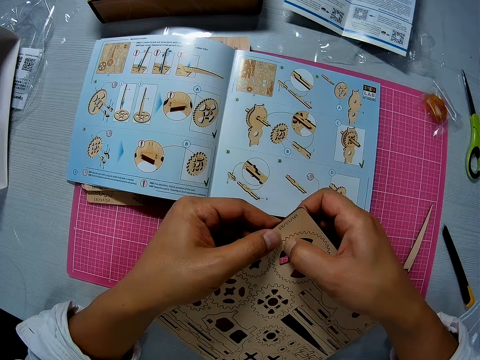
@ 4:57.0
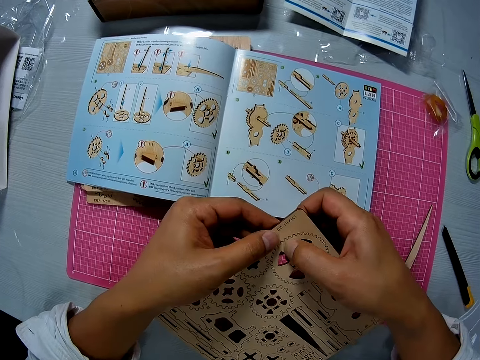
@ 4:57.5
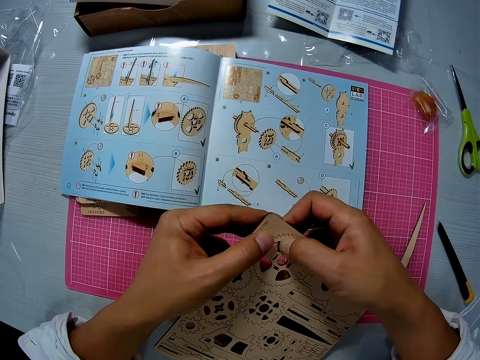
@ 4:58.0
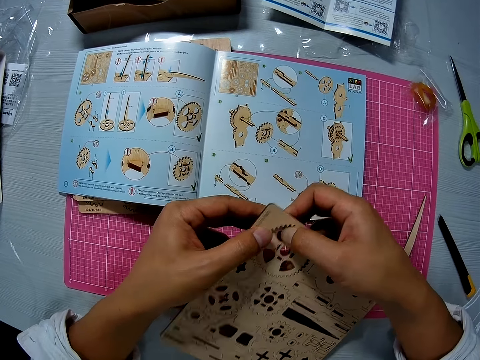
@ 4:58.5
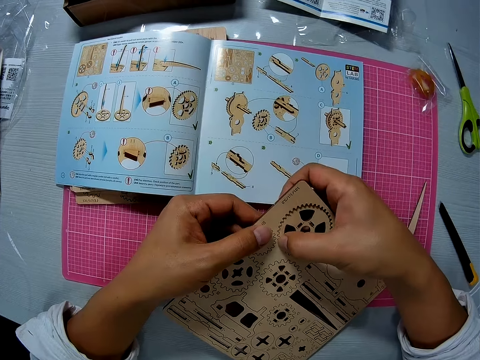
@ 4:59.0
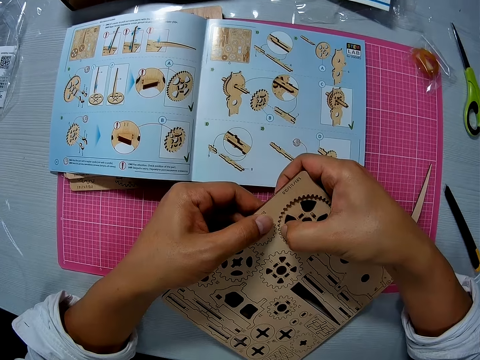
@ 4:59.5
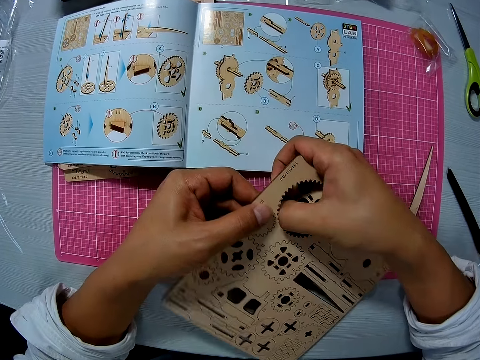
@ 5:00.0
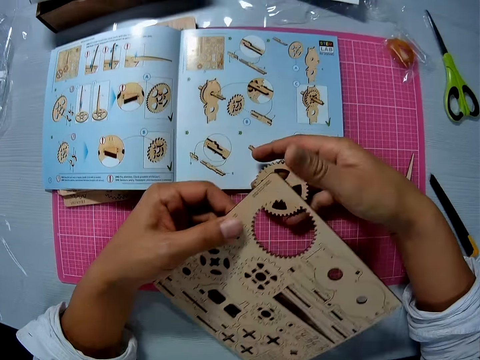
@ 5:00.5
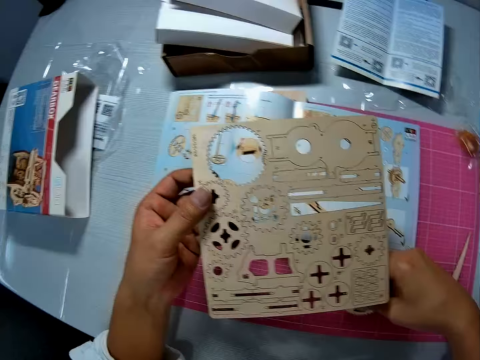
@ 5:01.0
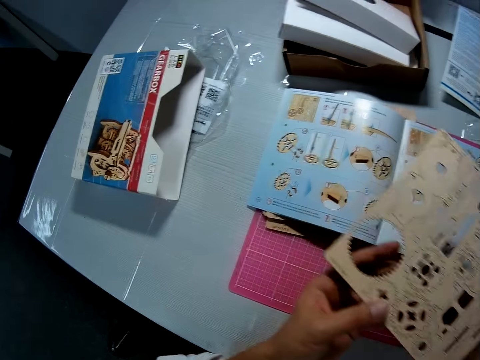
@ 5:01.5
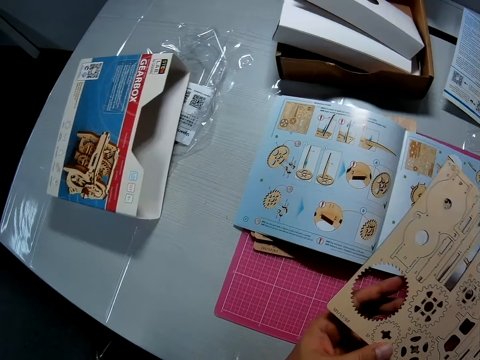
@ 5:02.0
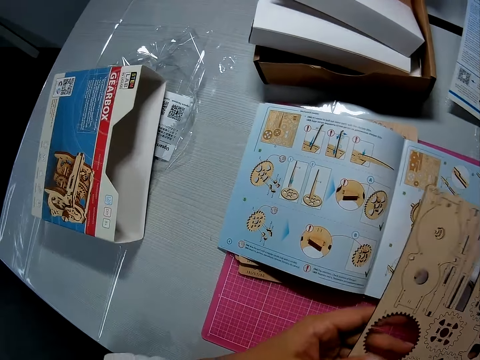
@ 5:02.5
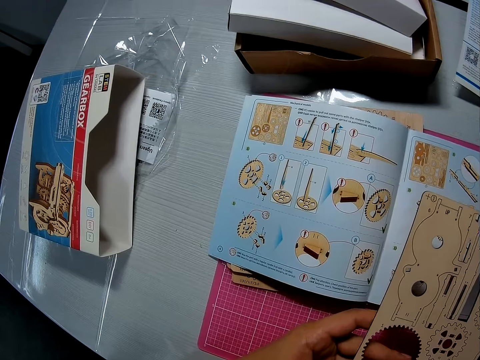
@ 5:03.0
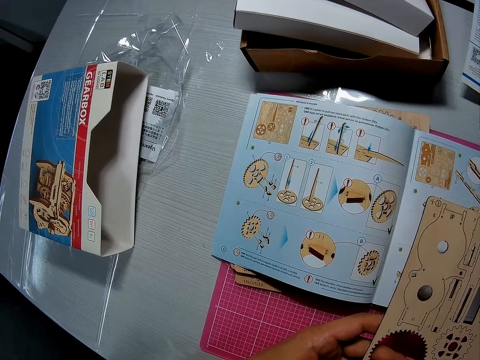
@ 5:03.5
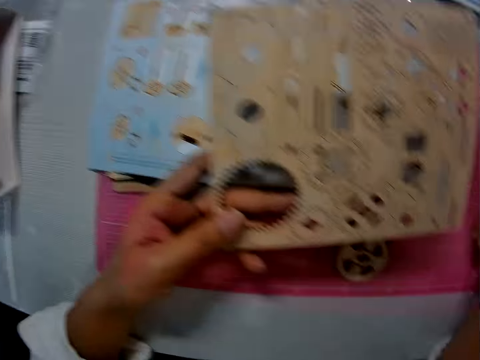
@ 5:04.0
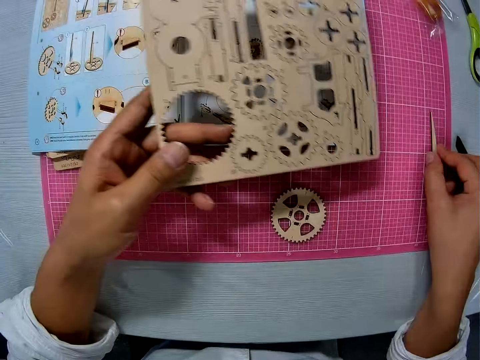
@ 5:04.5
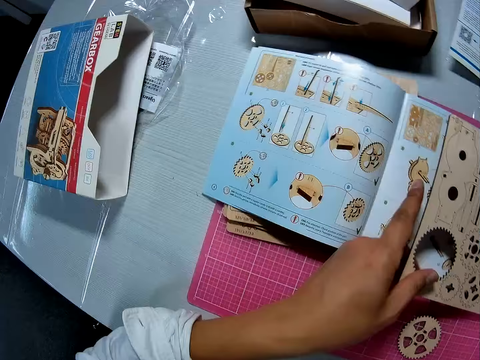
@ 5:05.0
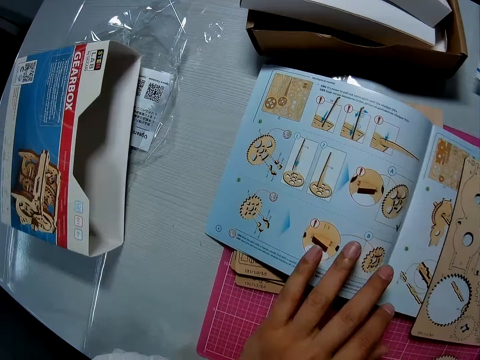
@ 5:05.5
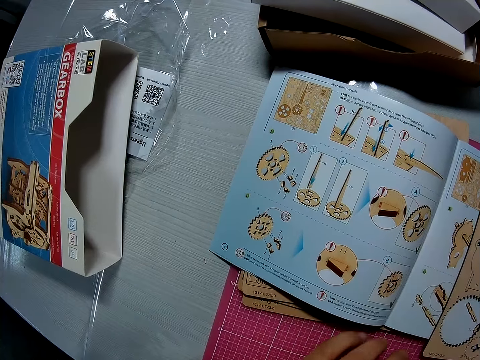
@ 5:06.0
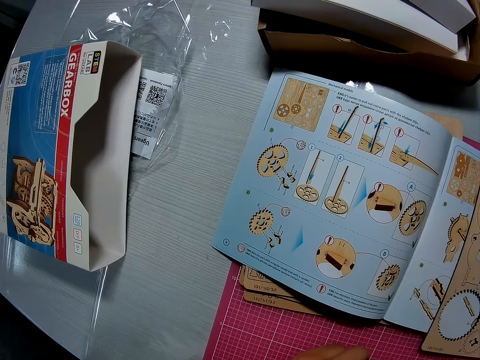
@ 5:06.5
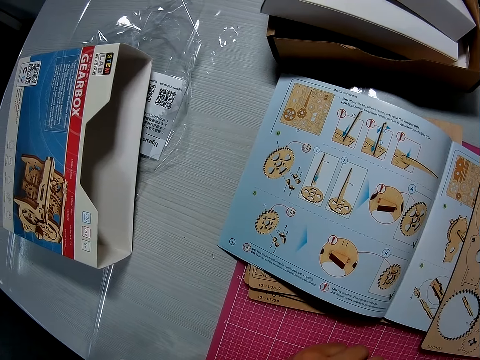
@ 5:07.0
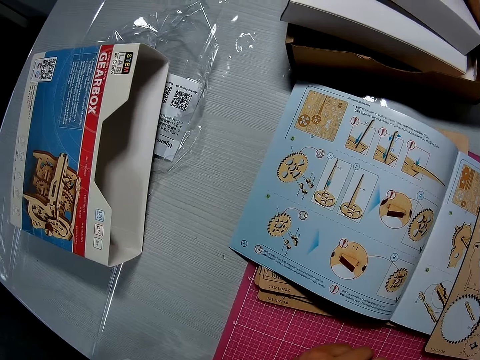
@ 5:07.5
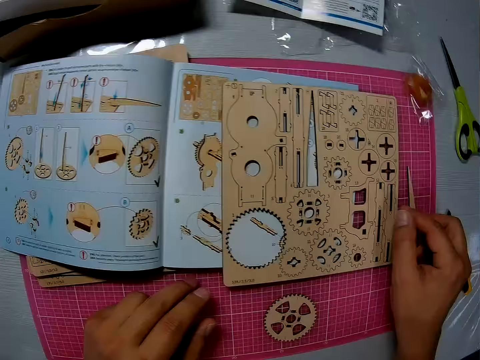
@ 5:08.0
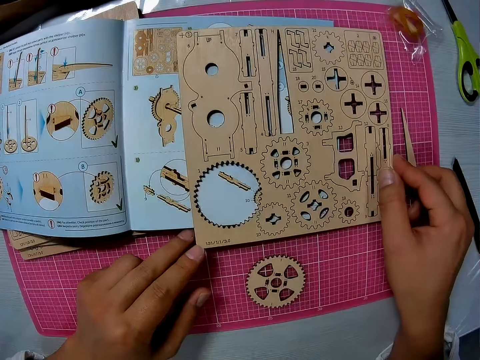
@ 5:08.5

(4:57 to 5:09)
The camera wearer removes part of the puzzle. They press the wooden piece from the laser cut wood craft kit. They remove the wood gear model, hold the wood gear model, and put down the wood gear model on the table. They read the book. They hold the wooden stick. They put down the laser cut wood craft kit. They read the book.

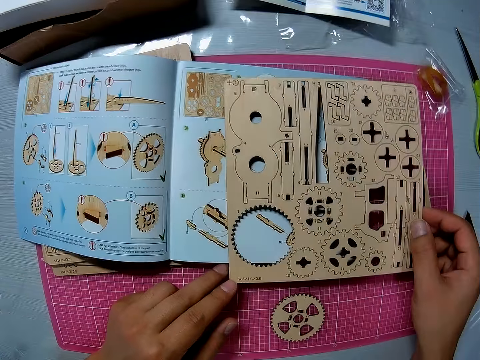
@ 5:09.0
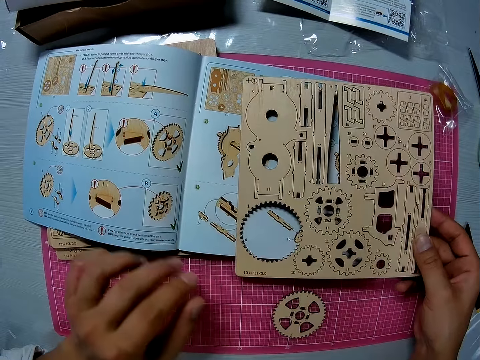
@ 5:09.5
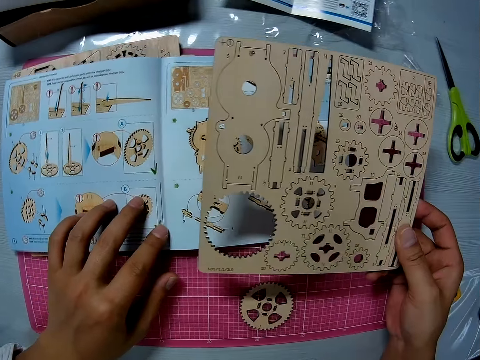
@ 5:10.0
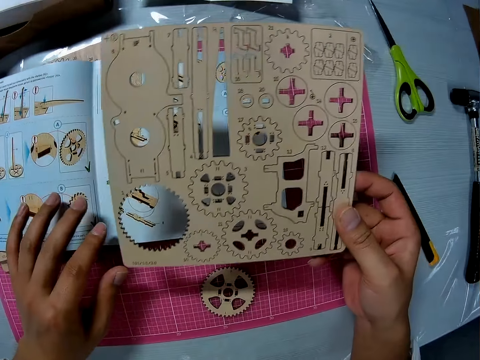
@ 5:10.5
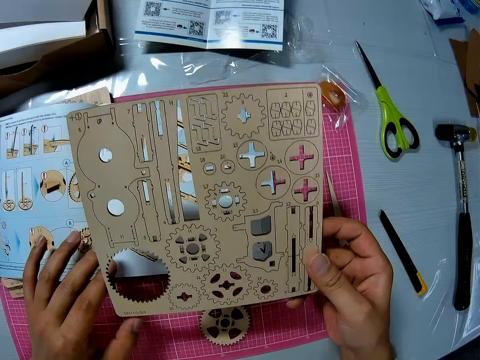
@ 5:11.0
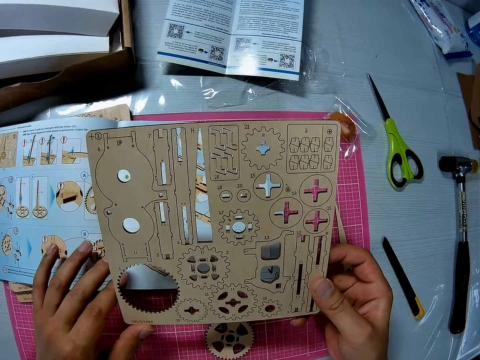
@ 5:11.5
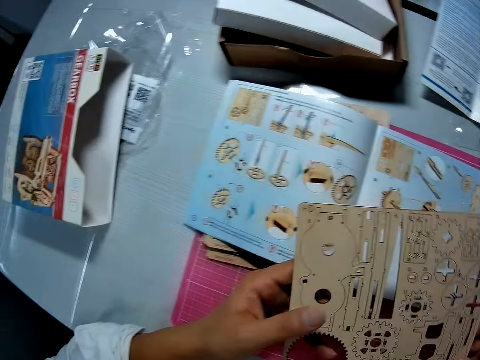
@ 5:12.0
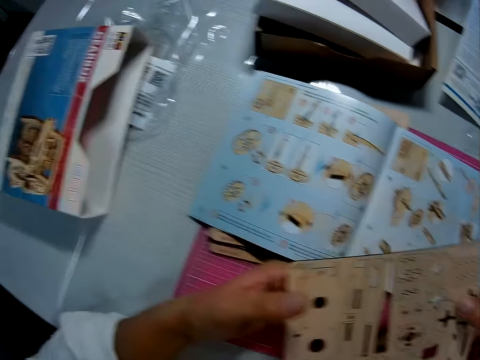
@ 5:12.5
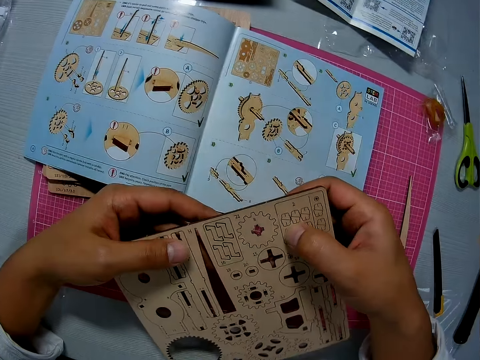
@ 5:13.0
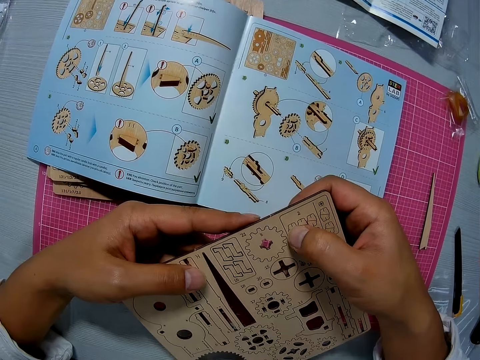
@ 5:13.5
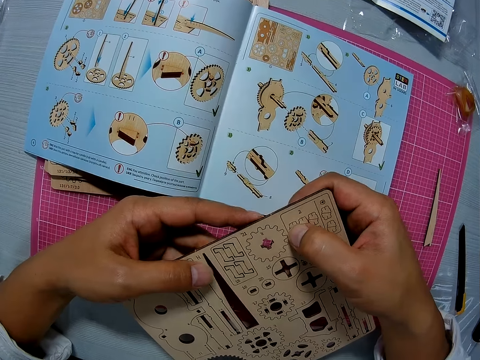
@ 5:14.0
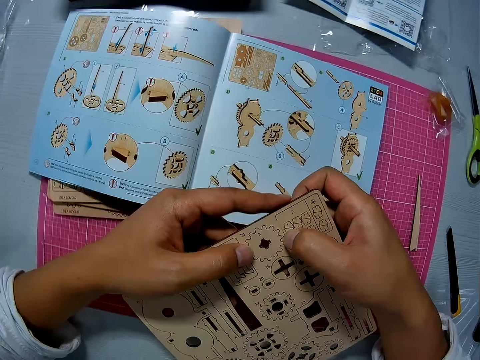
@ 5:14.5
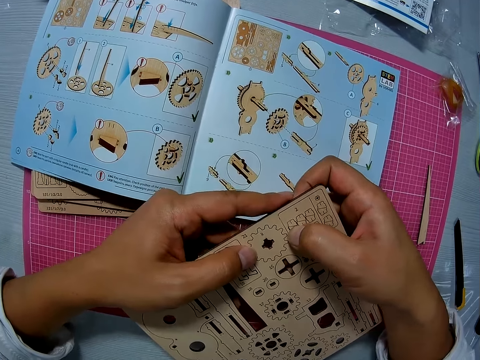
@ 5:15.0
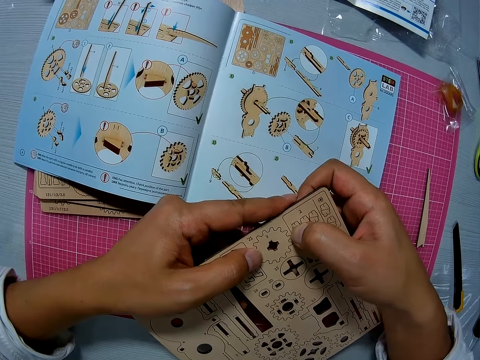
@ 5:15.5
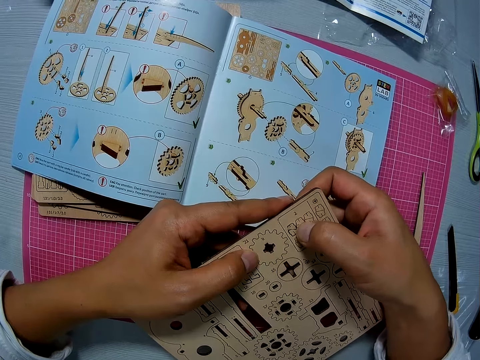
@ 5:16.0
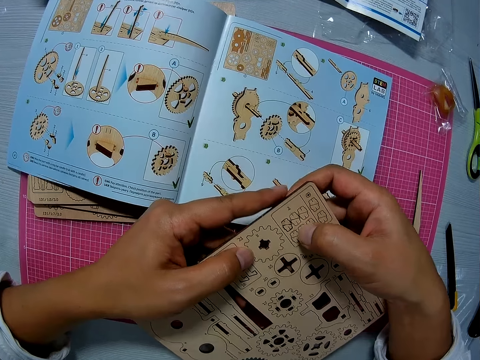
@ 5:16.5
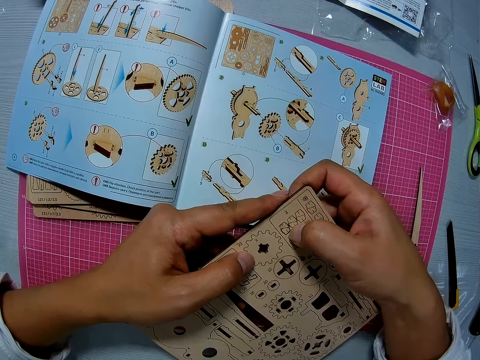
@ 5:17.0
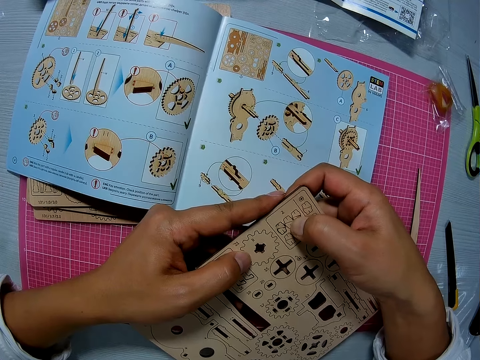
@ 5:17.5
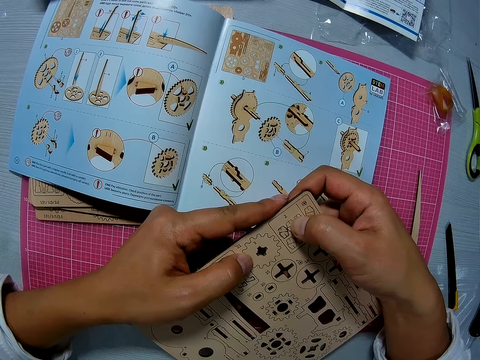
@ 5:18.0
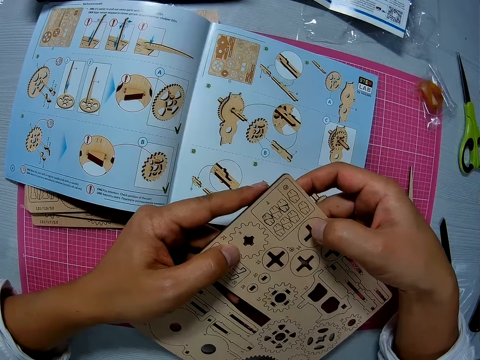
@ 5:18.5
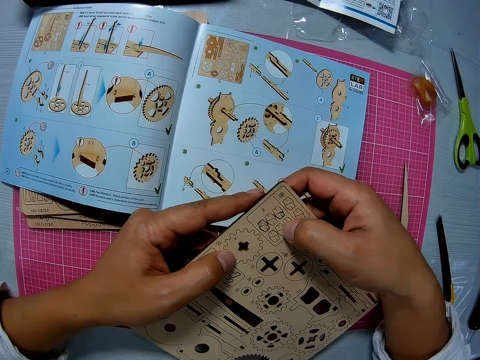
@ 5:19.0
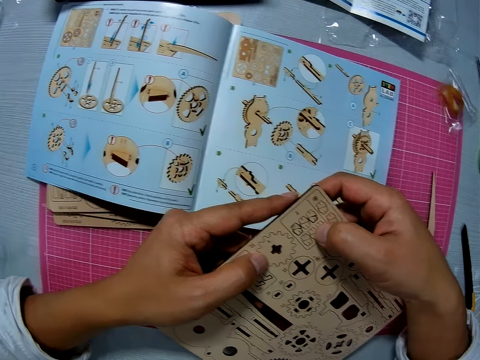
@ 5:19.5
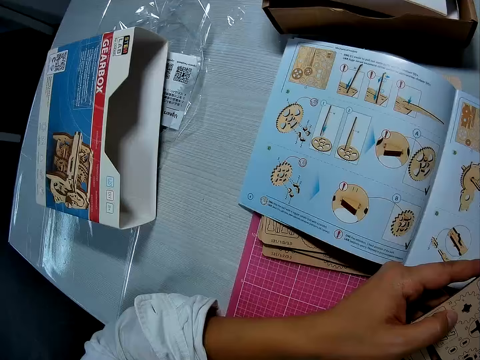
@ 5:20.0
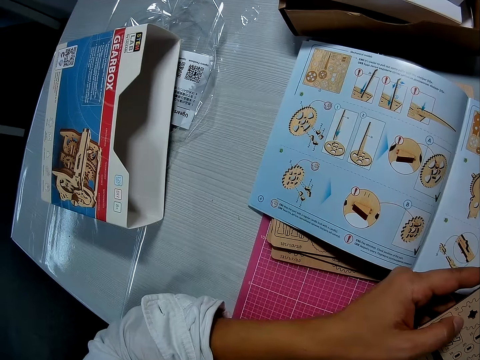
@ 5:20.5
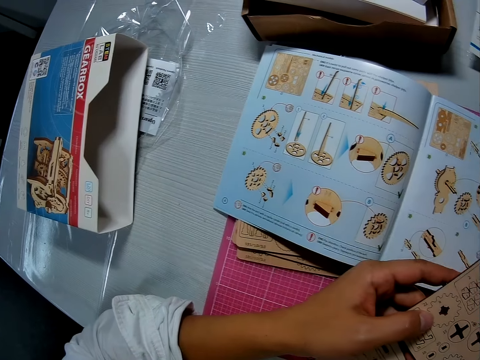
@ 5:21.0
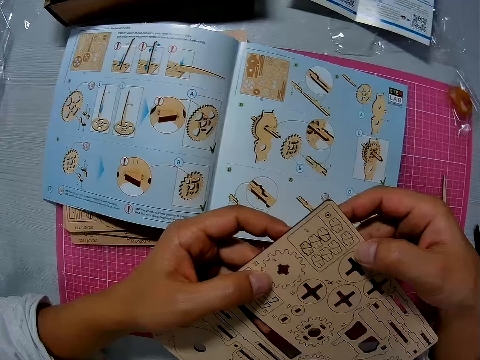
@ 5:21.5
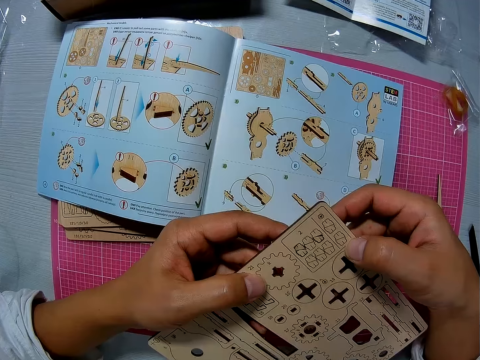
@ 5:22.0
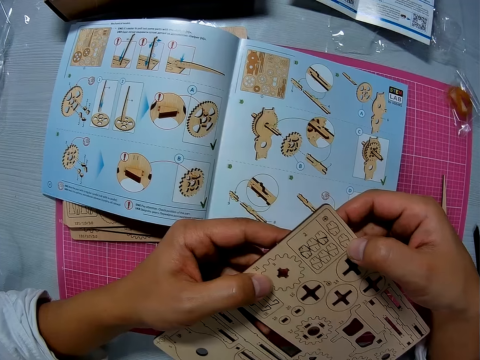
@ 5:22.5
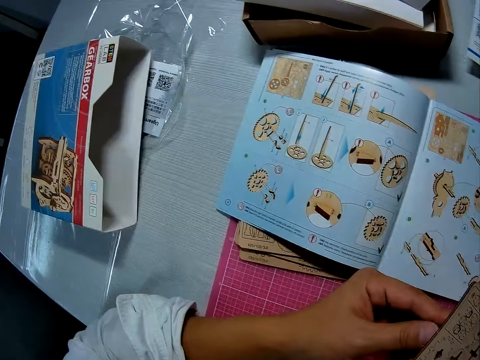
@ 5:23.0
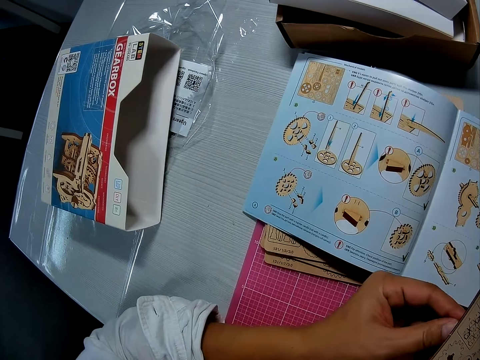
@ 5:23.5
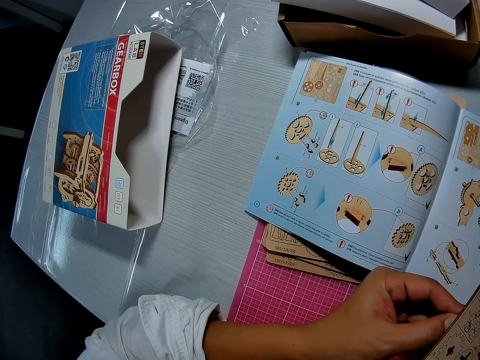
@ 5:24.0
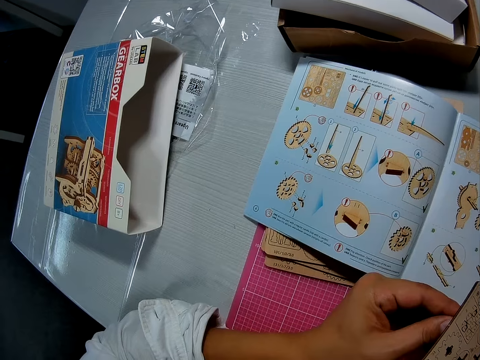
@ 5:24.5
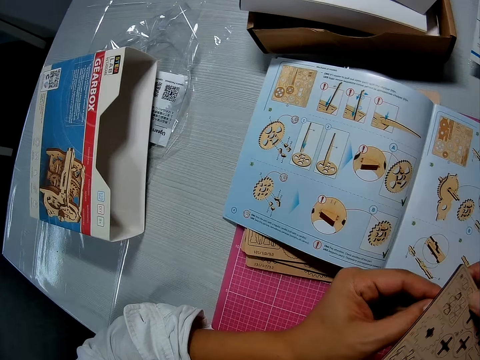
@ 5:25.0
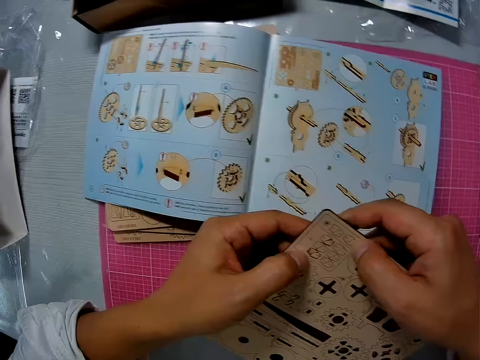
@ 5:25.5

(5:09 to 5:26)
The camera wearer holds the laser cut wood craft kit. He picks up the puzzle piece, moves the manual, and puts his hand on the book. He looks at the laser cut wood craft kit. He holds the laser cut wood craft kit with both hands. He reads the book. He removes part of the puzzle. He presses the wooden piece on the laser cut wood craft kit. He reads the book. He looks at the laser cut wood craft kit. He reads the book.
